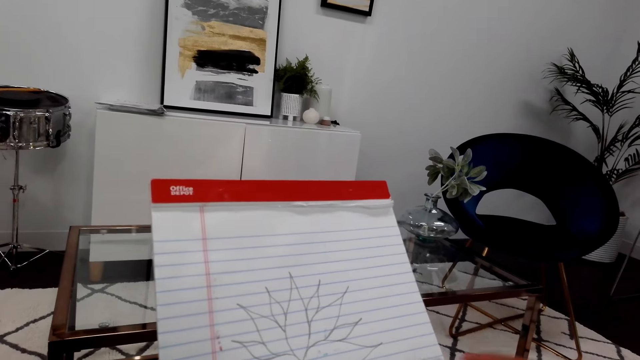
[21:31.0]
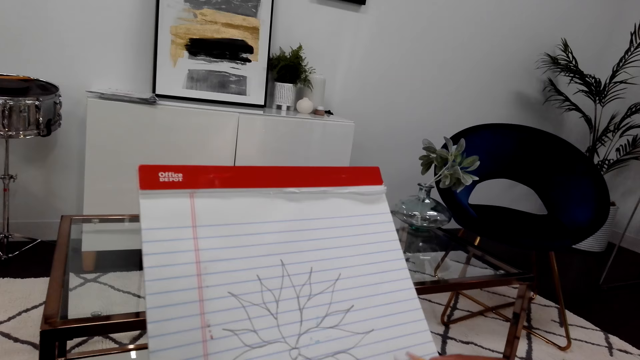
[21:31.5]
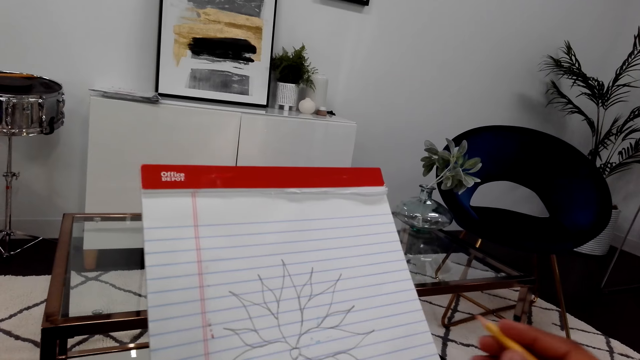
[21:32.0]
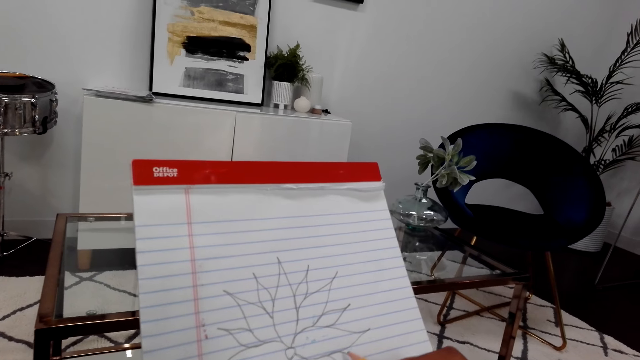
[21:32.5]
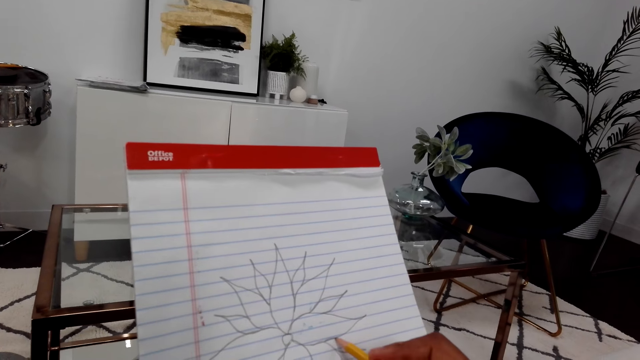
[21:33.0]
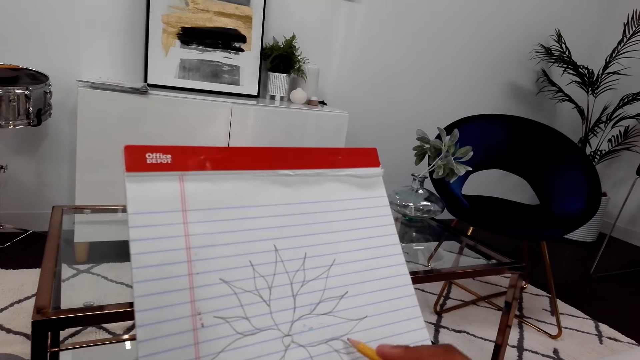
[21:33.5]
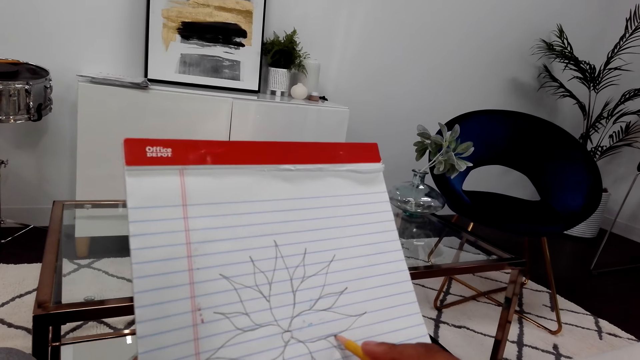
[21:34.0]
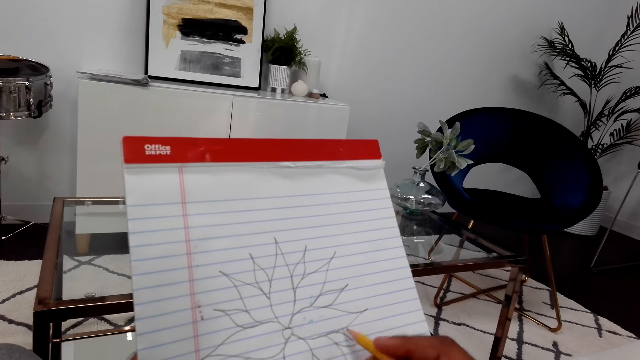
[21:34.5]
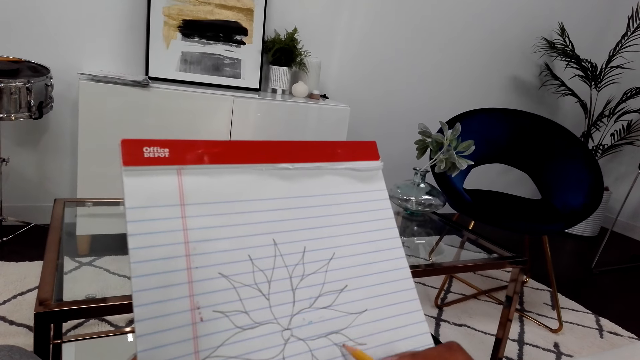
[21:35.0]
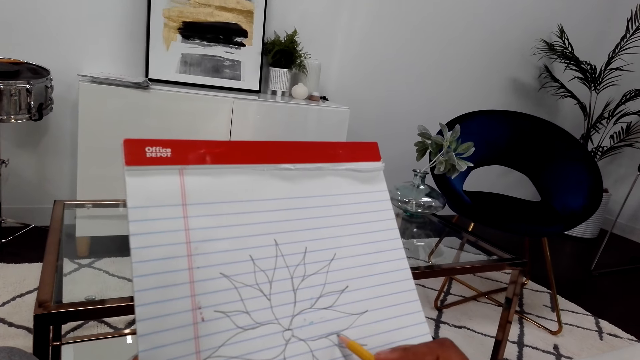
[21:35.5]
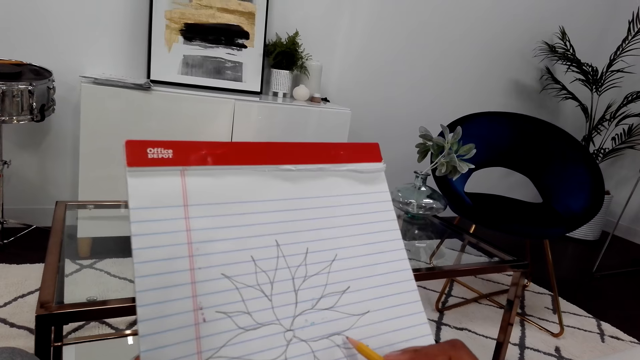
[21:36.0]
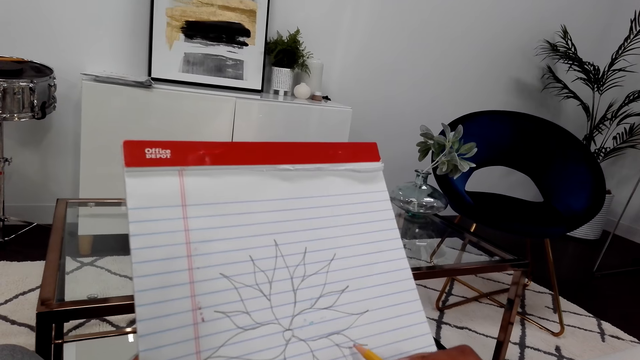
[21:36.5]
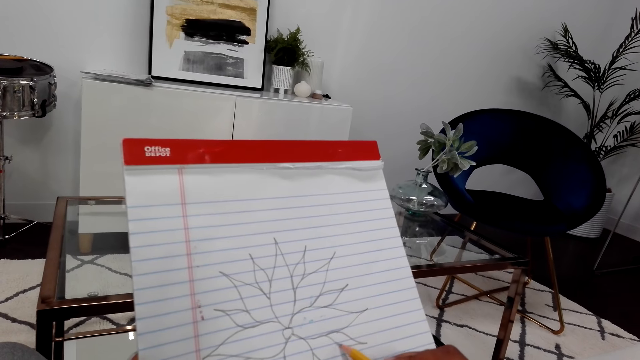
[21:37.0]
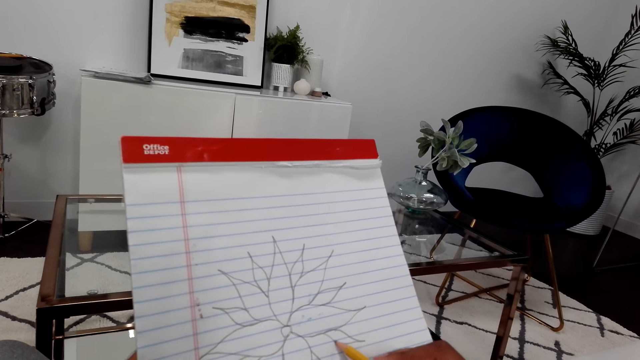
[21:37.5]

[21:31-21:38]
The camera wearer sketches the flower on the book with a pencil. They lift their hand up.

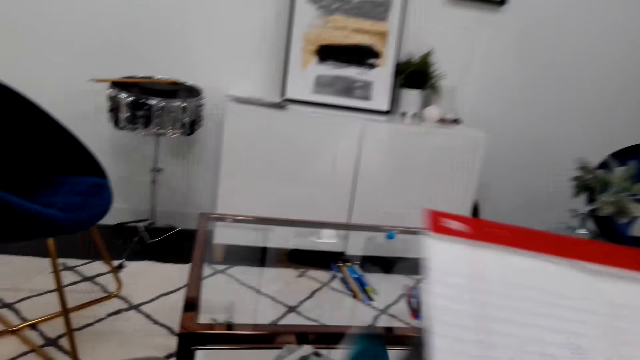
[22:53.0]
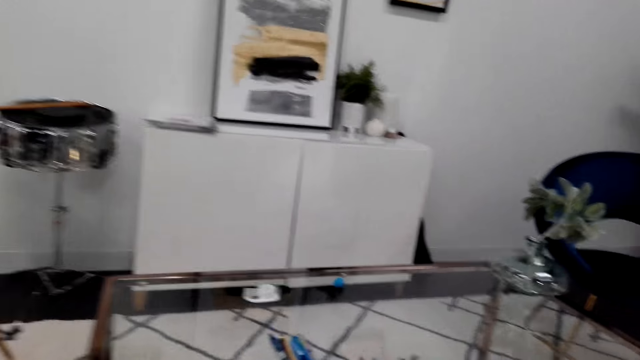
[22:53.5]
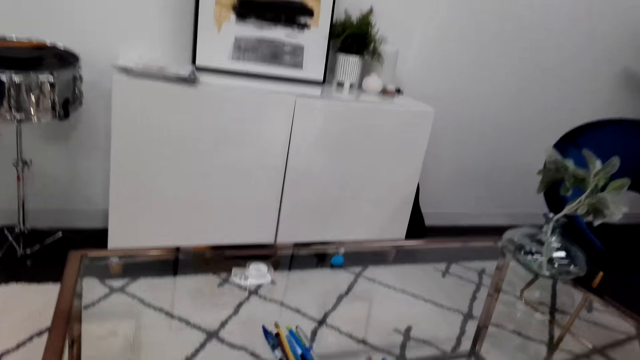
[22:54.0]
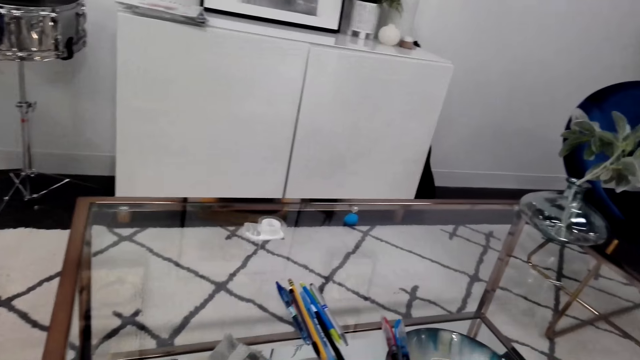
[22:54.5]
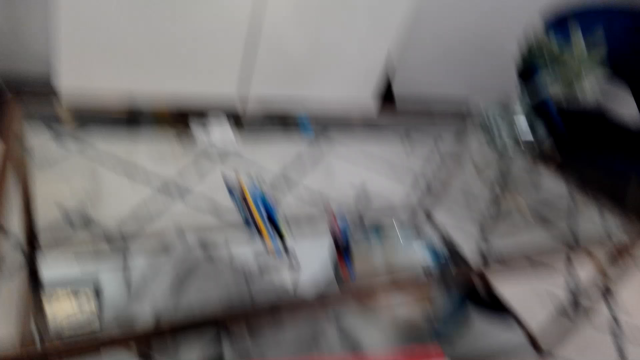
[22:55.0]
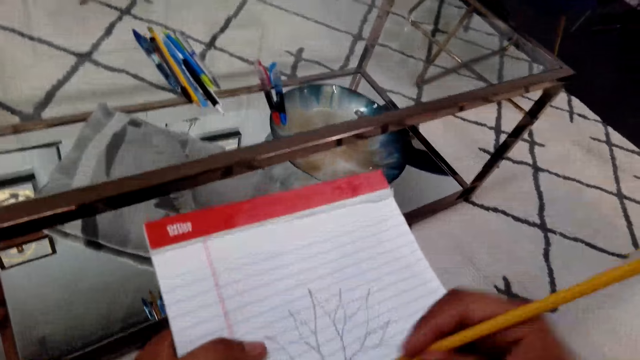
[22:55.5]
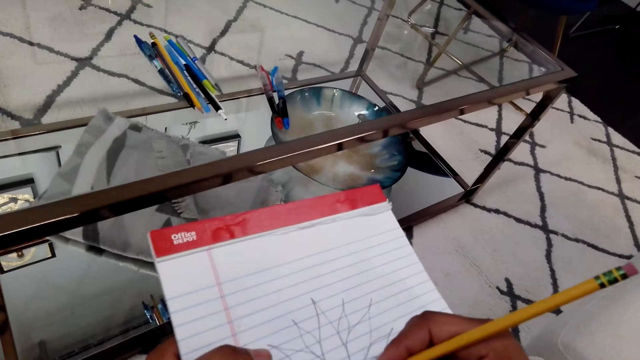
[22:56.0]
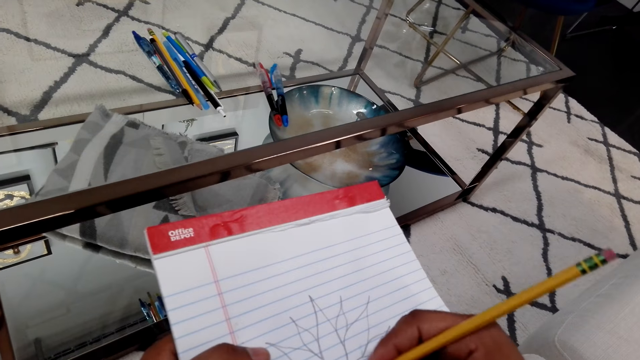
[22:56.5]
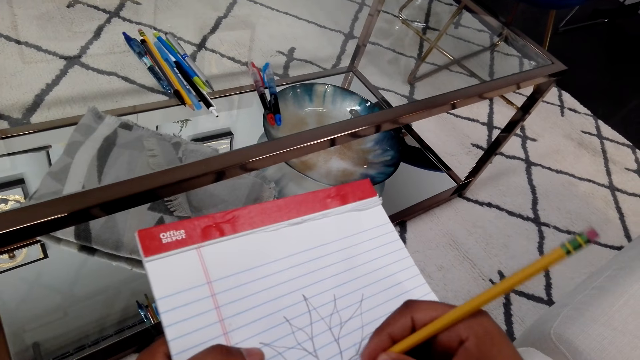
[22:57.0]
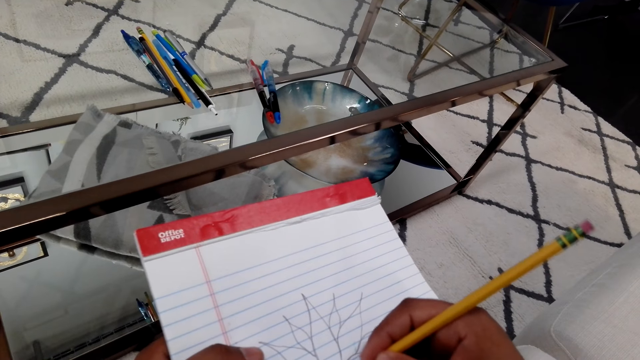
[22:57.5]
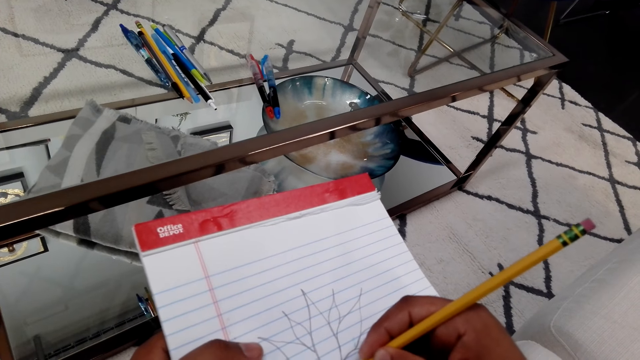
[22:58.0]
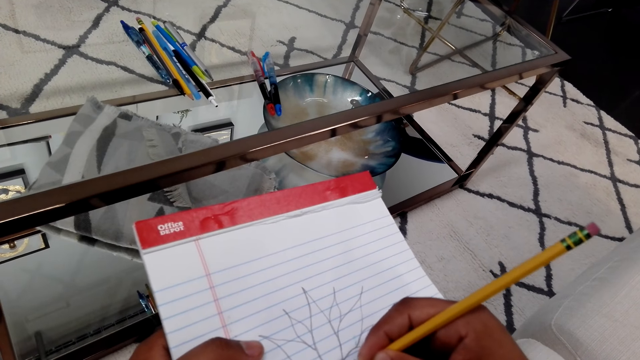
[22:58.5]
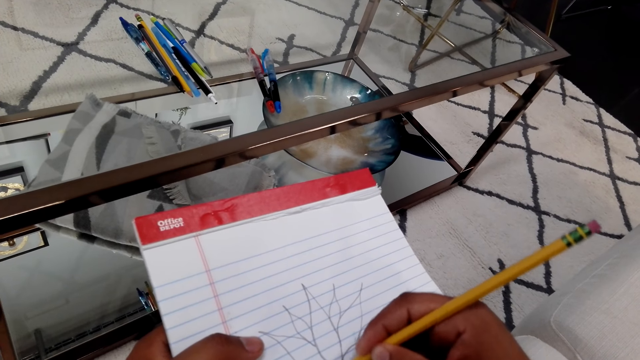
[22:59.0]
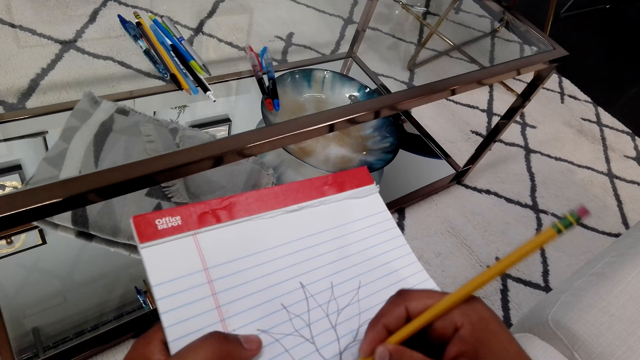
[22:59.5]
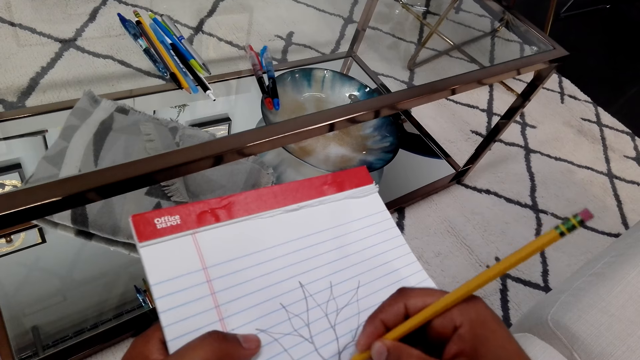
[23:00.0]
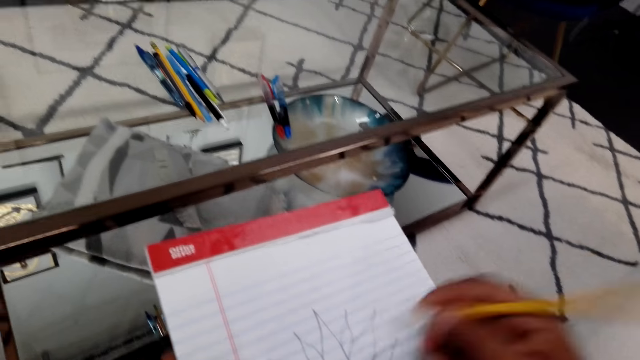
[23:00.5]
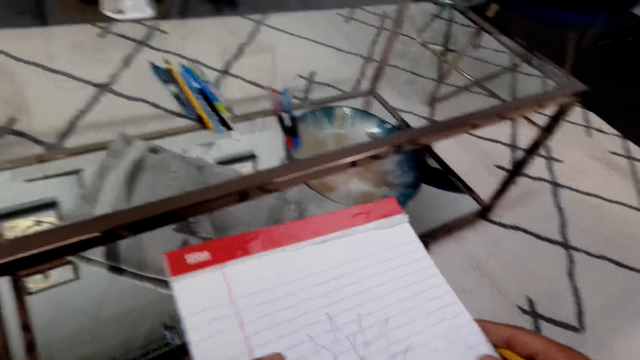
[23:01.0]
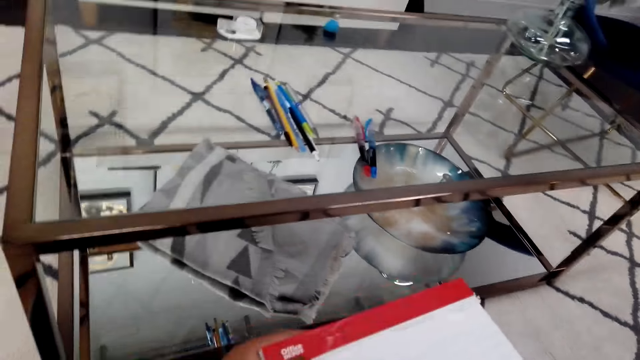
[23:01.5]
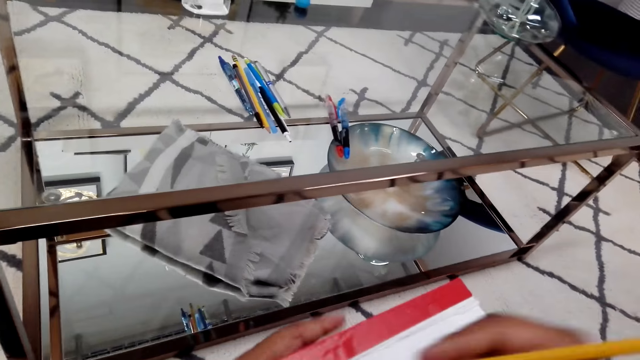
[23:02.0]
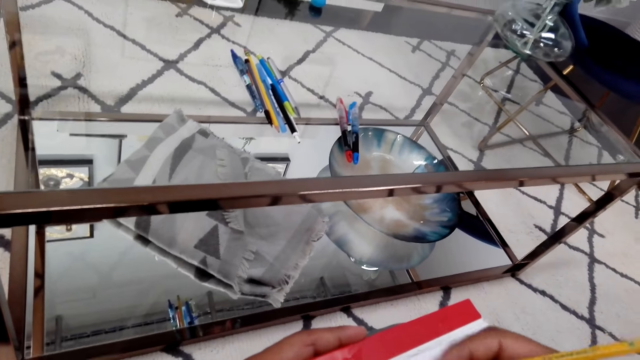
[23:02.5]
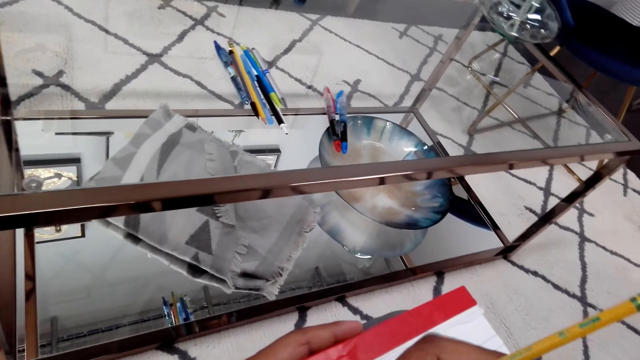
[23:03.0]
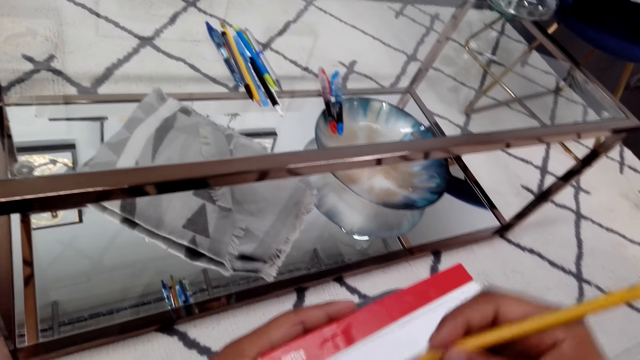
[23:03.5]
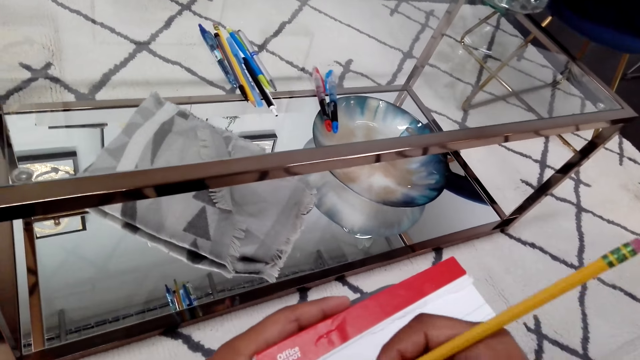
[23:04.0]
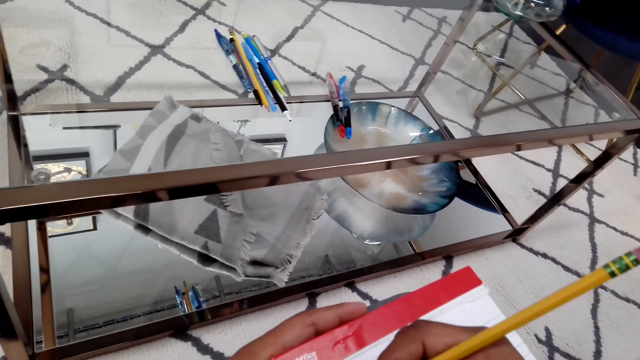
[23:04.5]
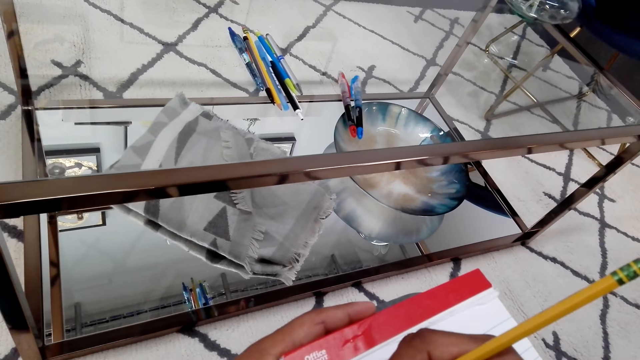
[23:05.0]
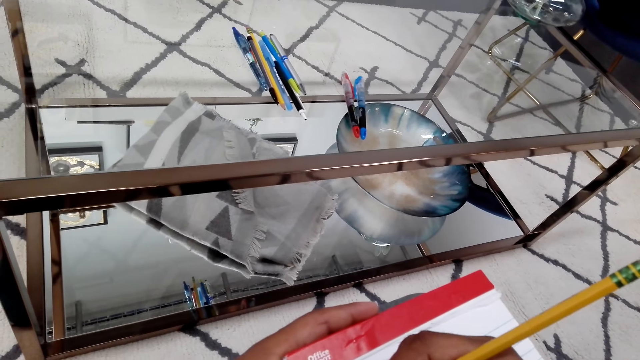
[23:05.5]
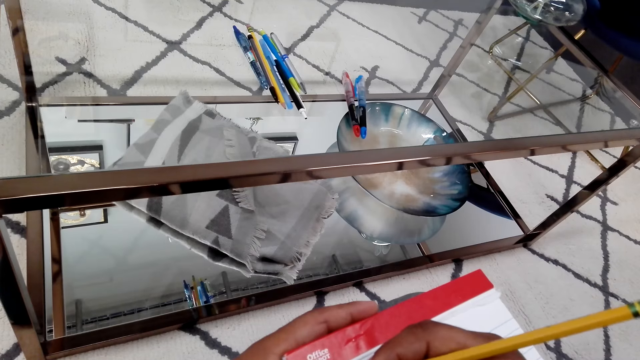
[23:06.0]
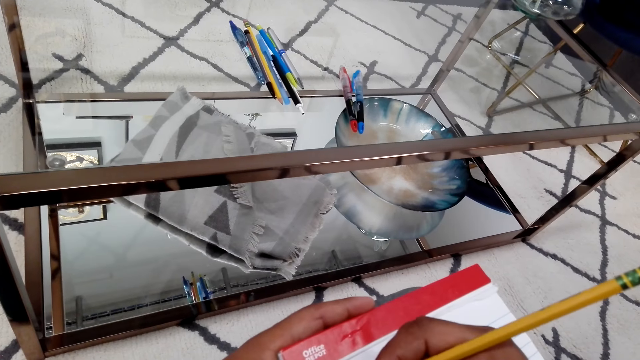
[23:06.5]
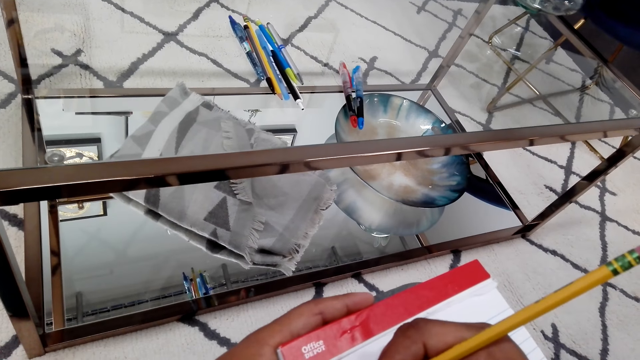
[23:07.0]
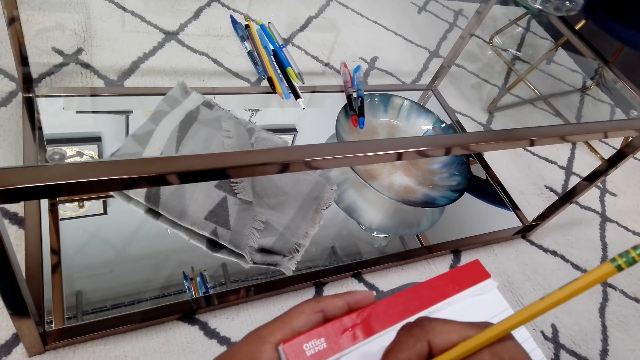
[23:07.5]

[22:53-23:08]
The camera wearer lifts the book down and lifts their hand up. They draw the flower and move the book down. They lift their hand up and hold the book. They draw the flower, hold the book and drag the book back.
